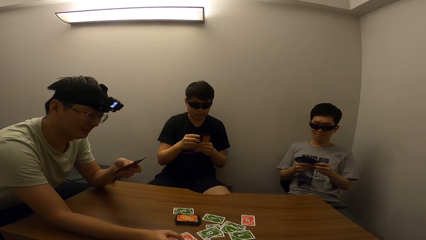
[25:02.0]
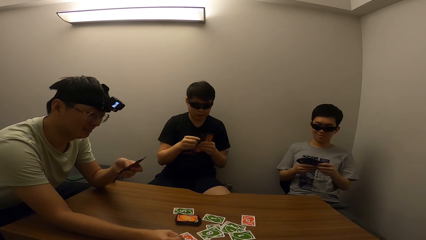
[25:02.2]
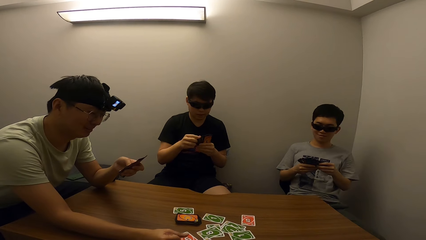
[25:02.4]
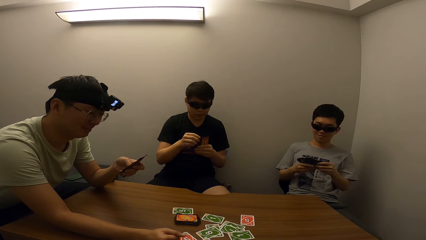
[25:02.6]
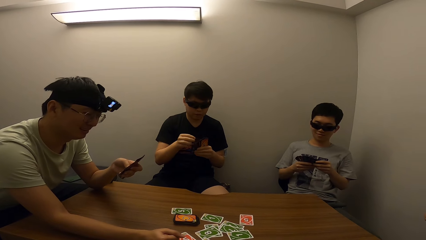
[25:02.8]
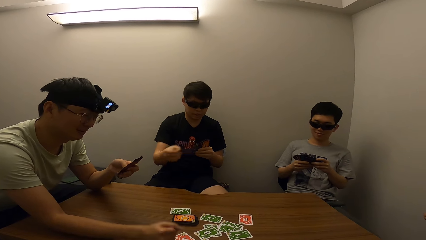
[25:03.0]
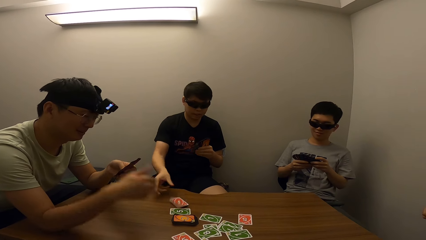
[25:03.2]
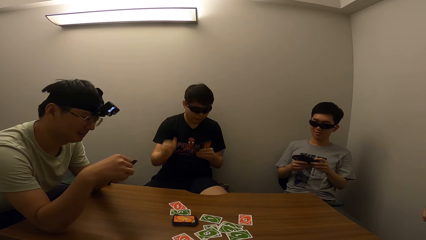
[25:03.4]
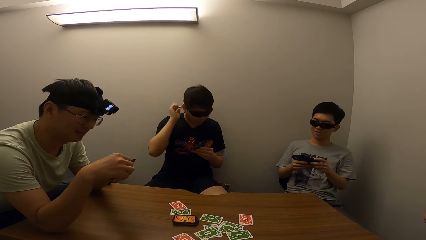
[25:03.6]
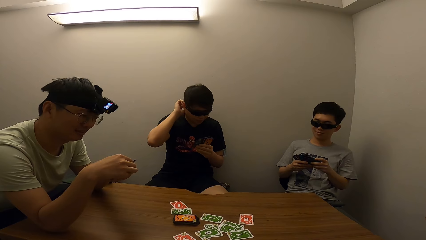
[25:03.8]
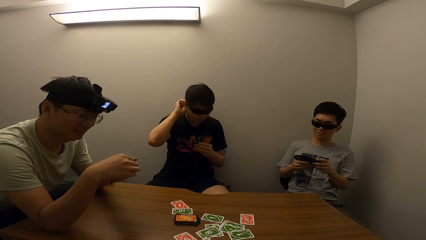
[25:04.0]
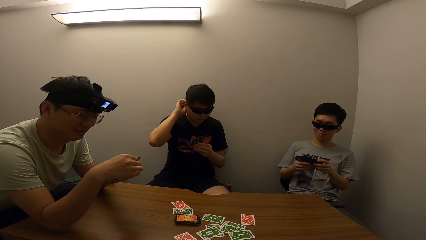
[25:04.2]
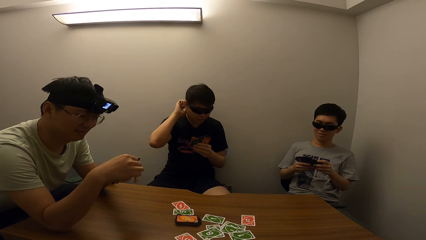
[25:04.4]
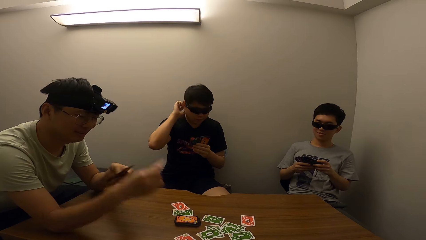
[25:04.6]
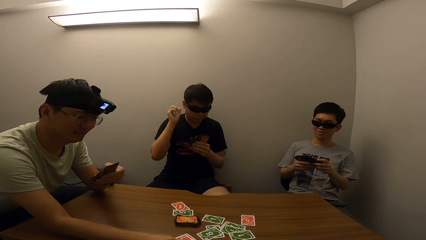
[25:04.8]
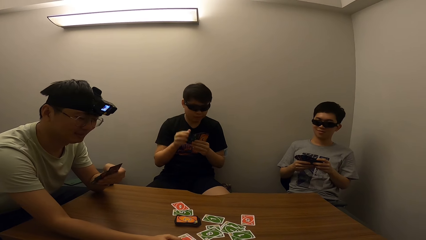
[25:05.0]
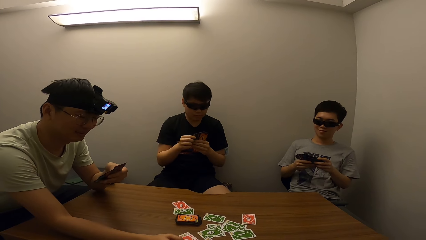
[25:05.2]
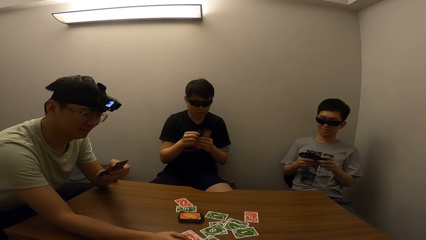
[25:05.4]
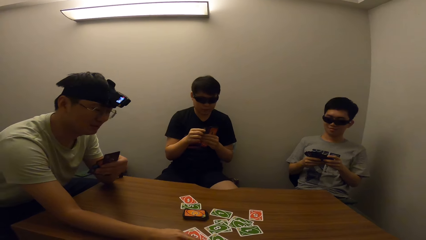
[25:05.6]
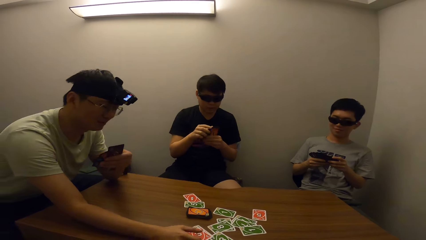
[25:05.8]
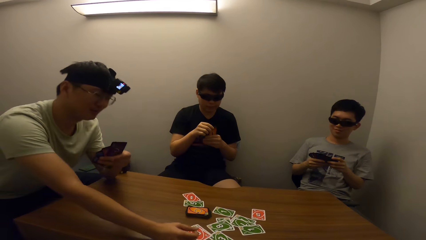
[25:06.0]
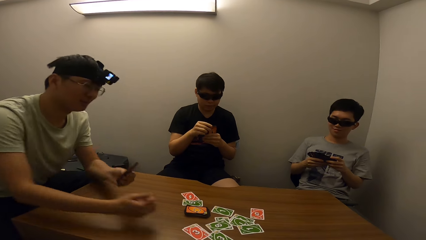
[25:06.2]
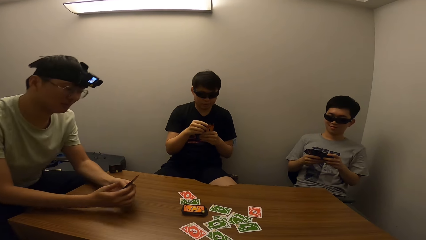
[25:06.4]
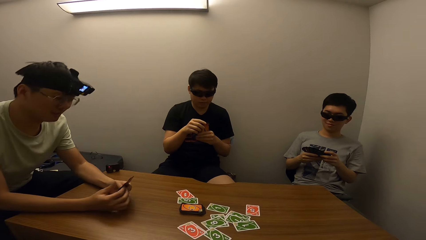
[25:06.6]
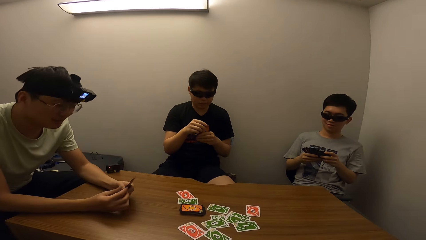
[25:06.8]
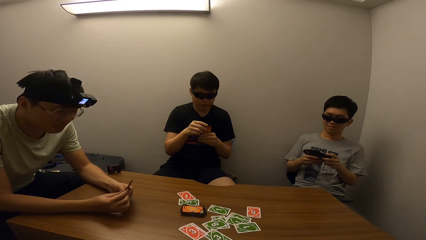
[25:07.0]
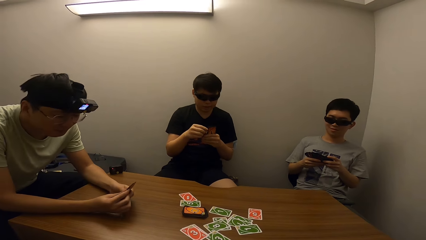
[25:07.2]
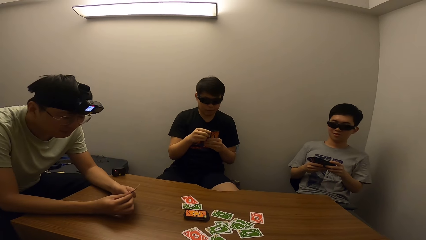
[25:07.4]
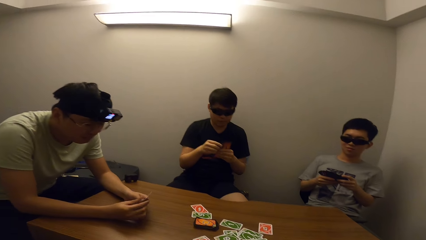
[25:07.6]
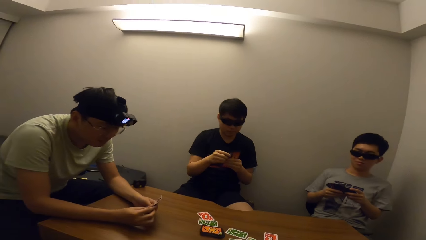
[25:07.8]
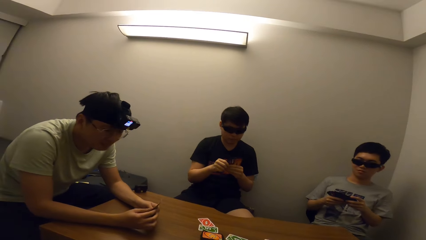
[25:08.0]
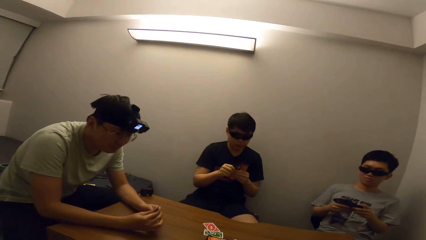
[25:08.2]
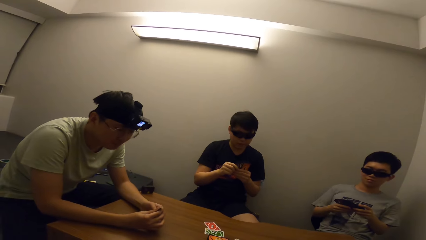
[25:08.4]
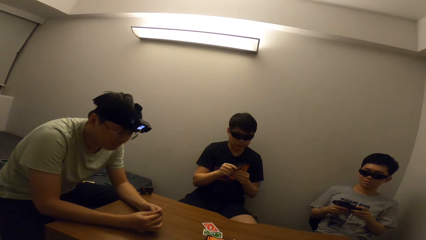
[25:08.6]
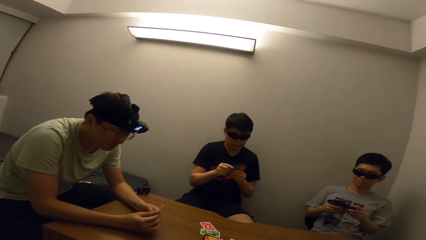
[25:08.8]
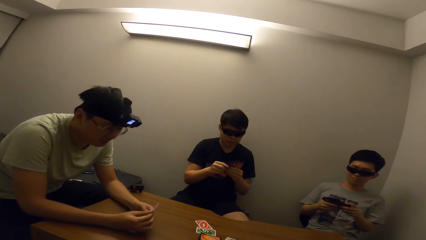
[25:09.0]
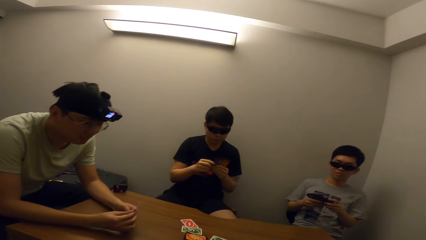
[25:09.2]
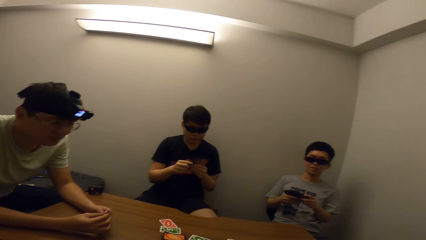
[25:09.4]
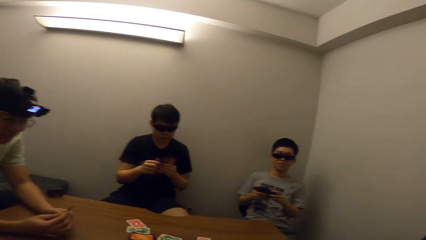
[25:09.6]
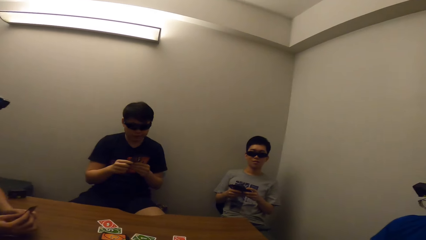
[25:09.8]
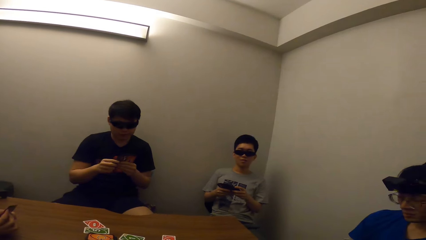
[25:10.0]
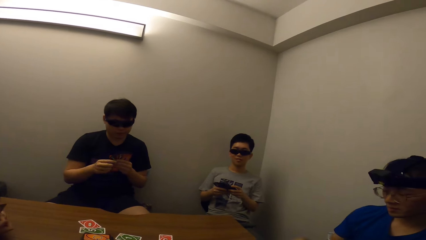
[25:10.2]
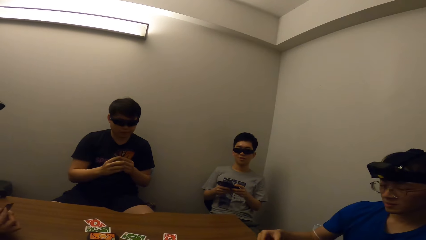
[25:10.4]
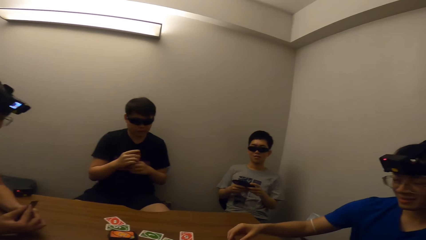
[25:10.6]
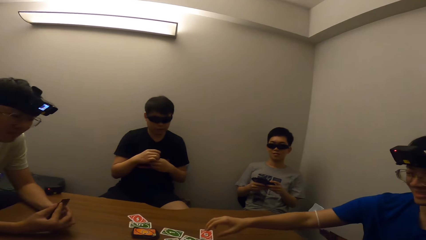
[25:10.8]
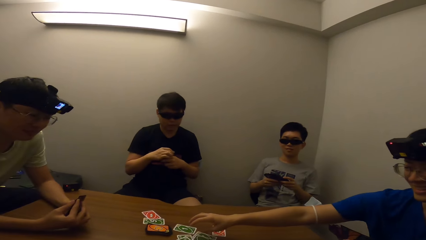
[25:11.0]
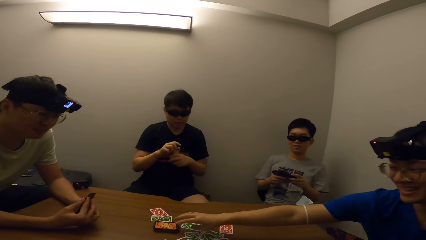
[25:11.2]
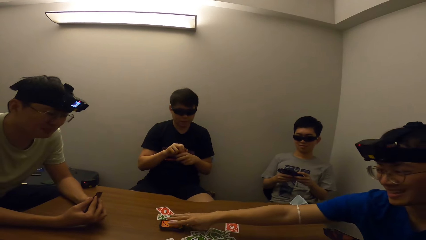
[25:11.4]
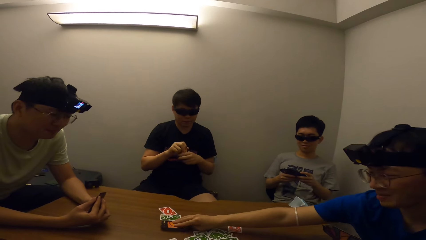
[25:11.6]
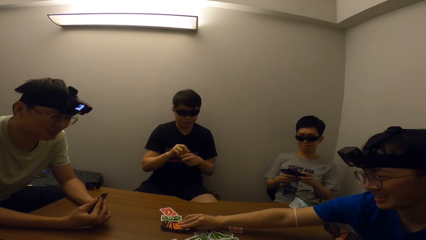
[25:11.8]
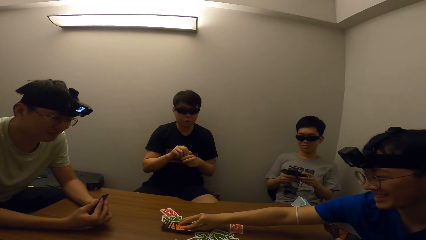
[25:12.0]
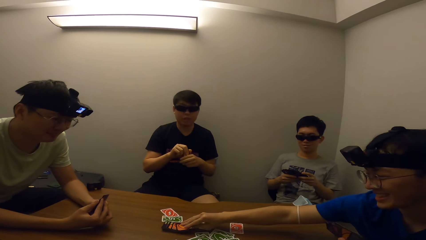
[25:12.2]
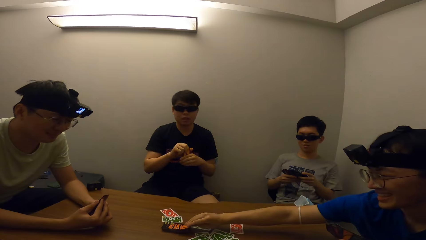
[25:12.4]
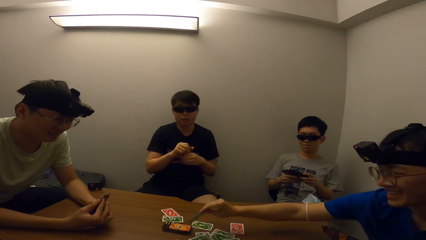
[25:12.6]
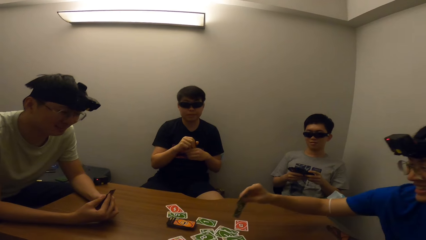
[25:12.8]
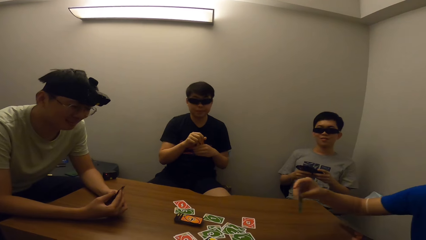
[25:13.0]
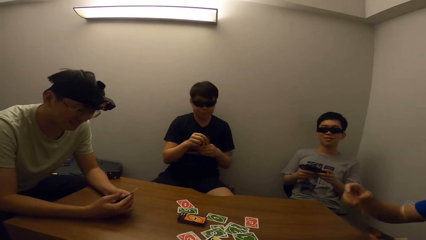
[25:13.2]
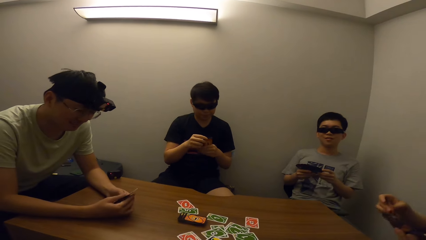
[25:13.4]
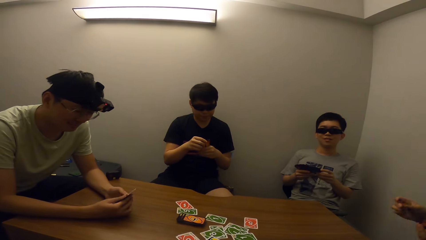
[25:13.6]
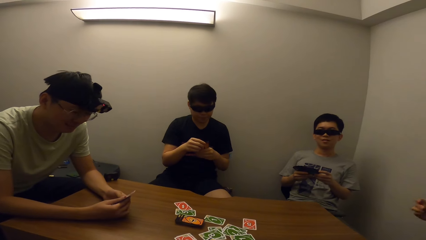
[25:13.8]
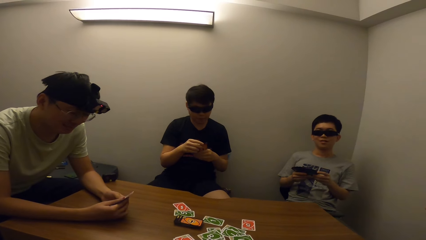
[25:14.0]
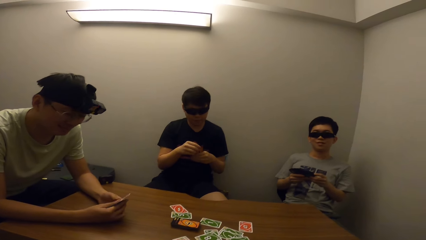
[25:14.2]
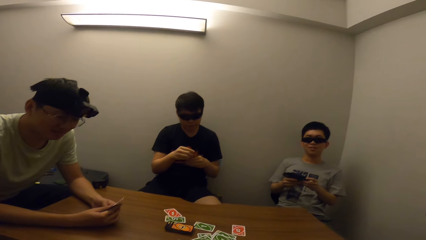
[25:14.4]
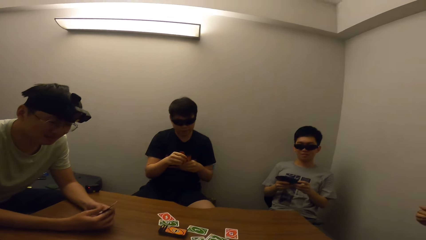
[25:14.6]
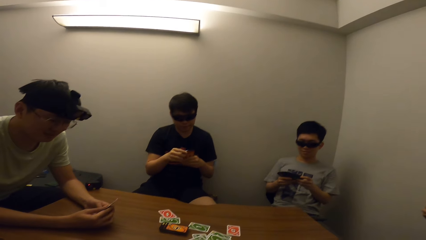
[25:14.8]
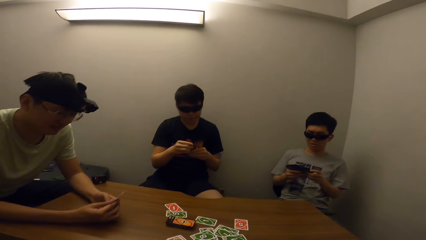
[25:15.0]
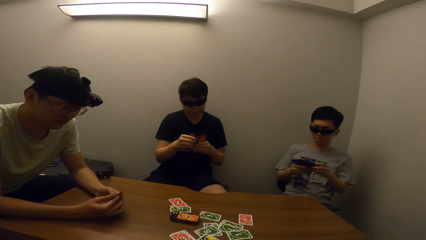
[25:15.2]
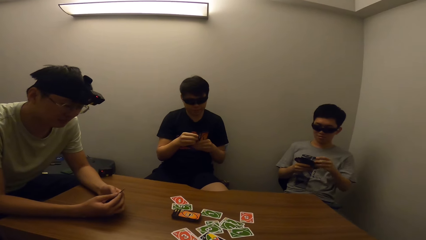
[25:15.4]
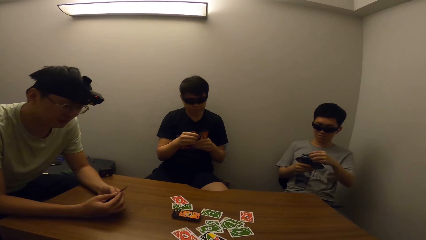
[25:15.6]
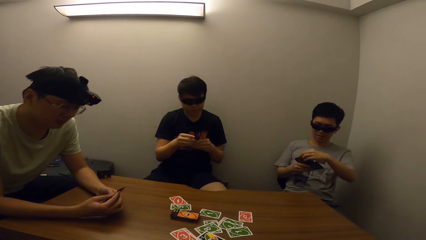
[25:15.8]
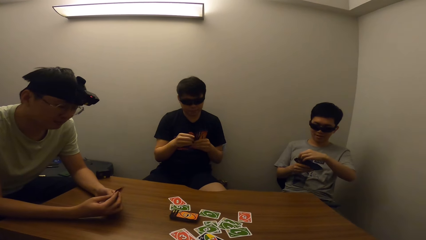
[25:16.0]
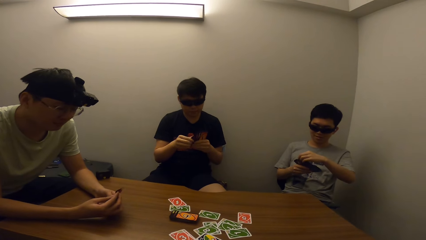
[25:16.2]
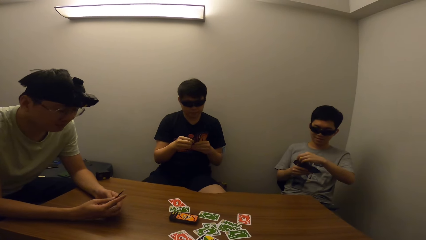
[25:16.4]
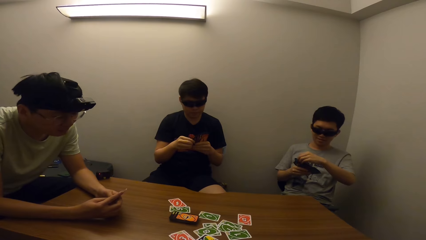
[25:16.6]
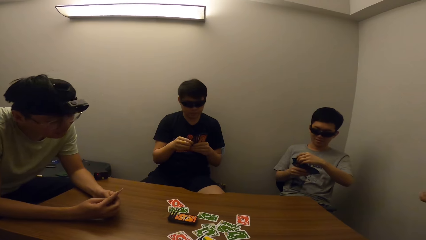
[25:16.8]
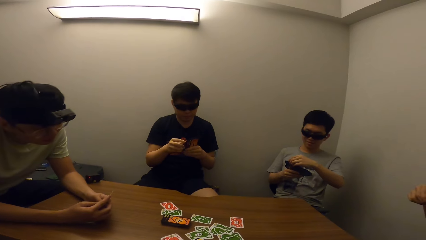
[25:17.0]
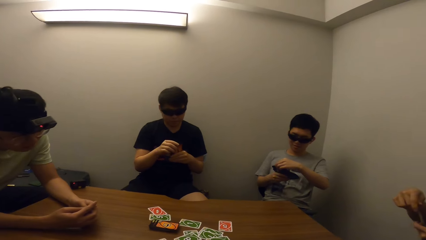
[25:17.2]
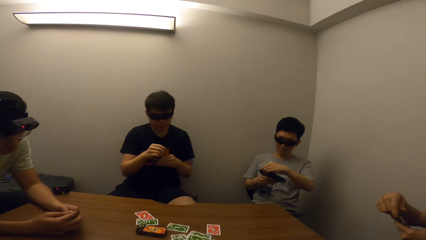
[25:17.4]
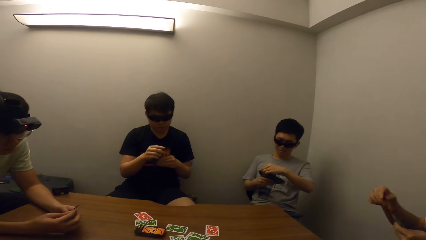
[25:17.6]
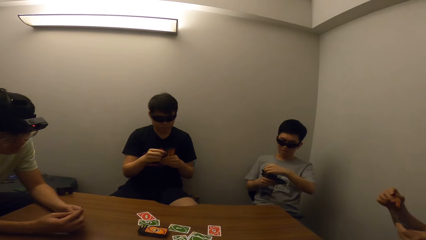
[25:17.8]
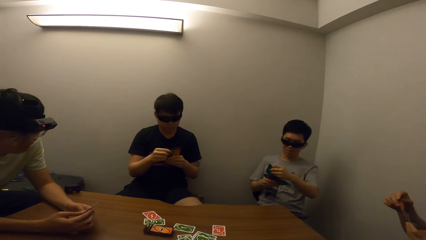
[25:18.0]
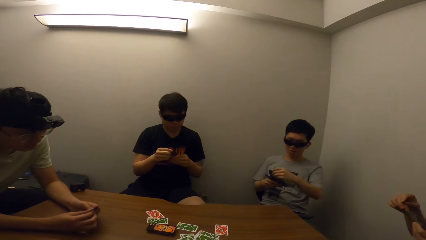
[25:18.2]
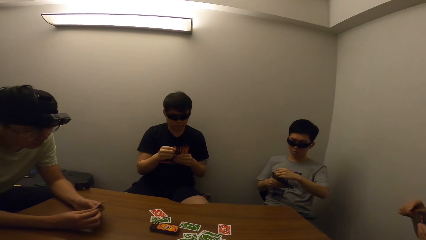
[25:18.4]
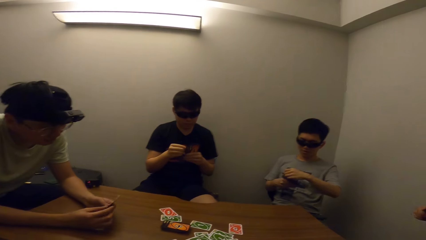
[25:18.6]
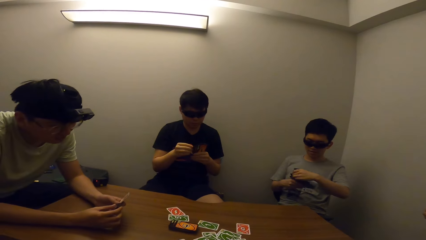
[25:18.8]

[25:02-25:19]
A man picks up a card. Another man drops the cards on the table. He scratches his head. The first man puts down the cards. A third man picks up a card. A fourth man touches the cards.
